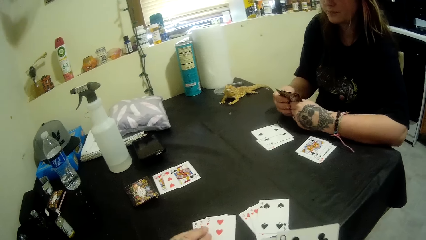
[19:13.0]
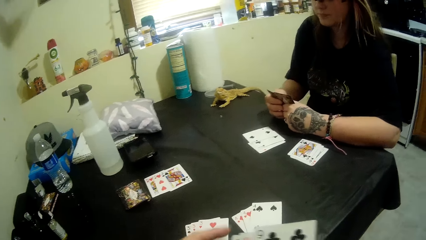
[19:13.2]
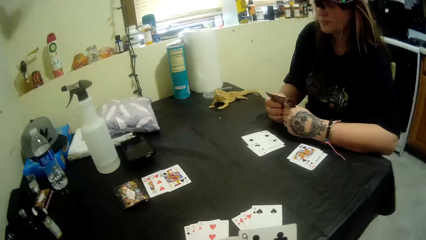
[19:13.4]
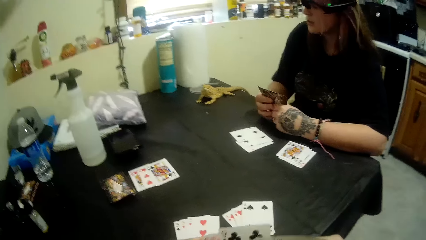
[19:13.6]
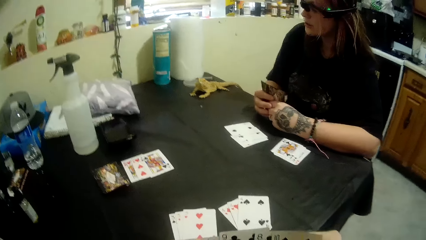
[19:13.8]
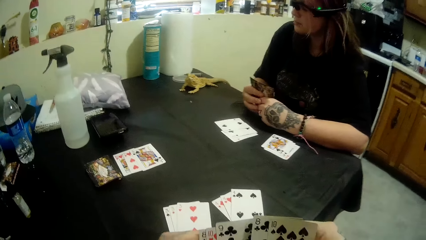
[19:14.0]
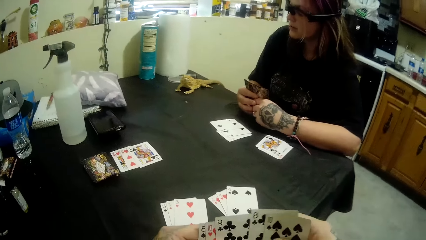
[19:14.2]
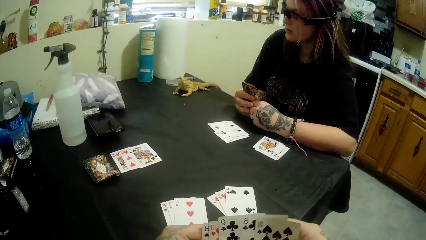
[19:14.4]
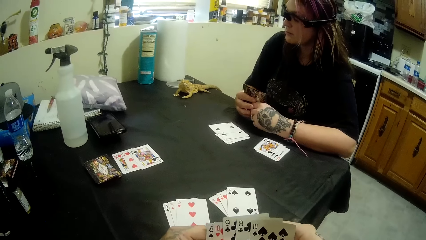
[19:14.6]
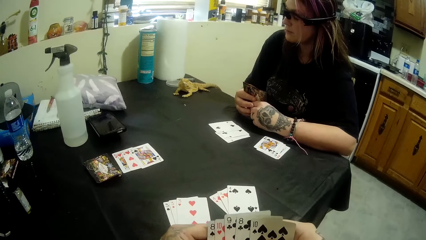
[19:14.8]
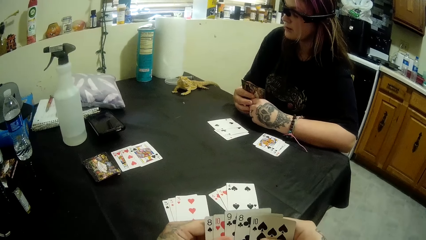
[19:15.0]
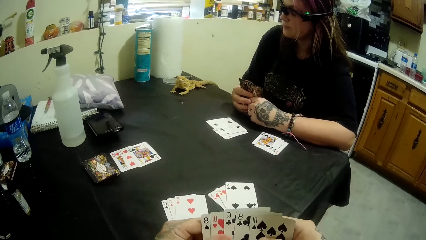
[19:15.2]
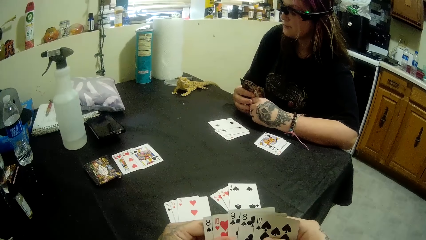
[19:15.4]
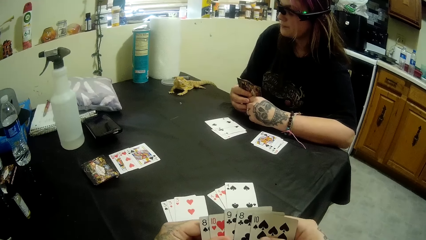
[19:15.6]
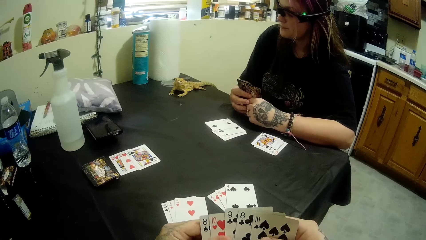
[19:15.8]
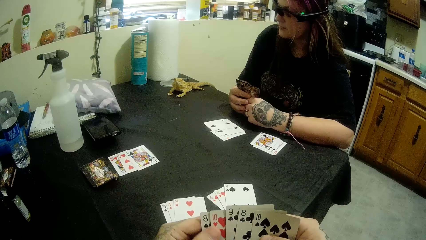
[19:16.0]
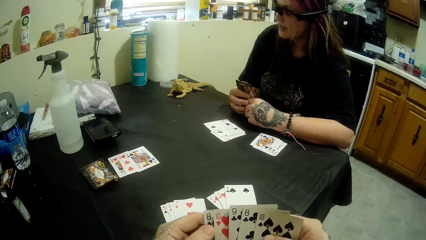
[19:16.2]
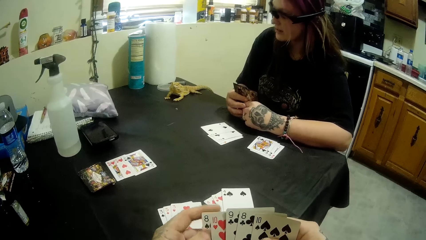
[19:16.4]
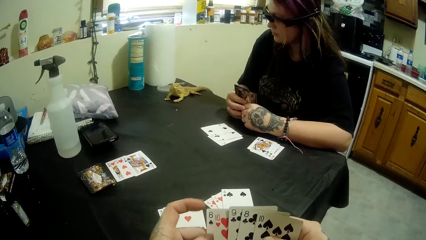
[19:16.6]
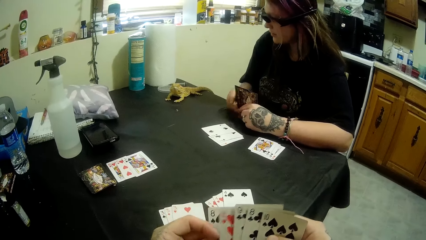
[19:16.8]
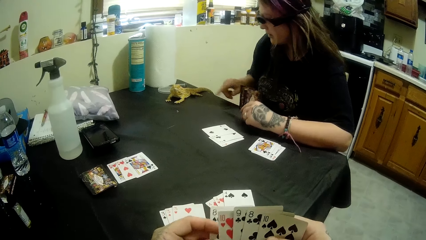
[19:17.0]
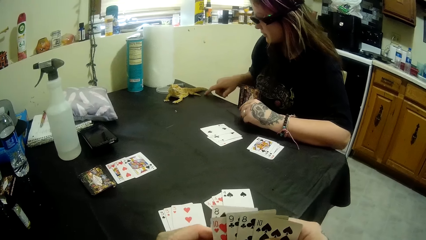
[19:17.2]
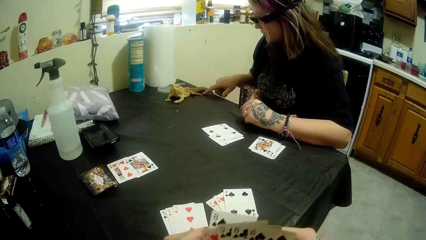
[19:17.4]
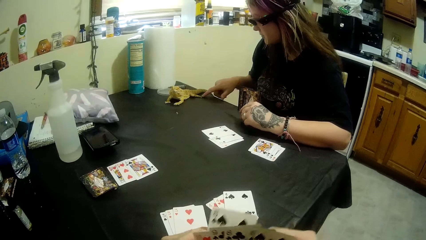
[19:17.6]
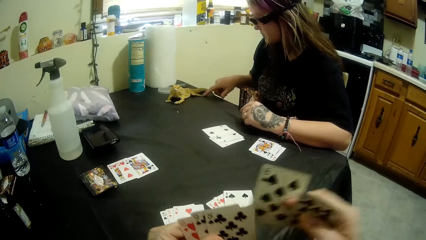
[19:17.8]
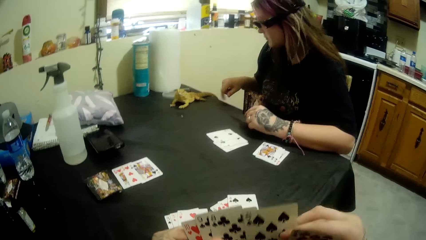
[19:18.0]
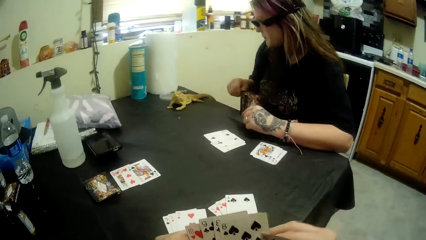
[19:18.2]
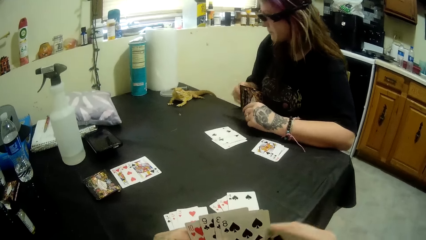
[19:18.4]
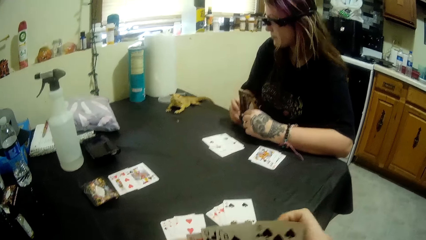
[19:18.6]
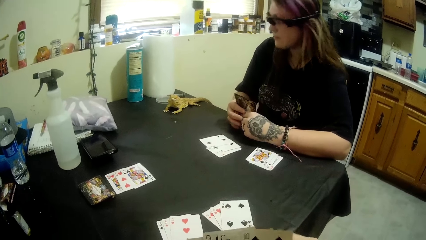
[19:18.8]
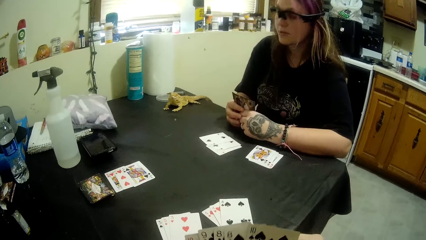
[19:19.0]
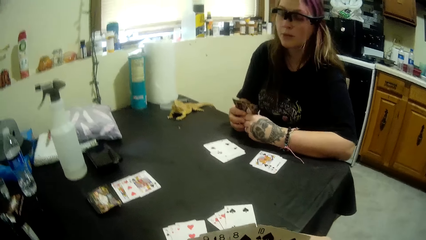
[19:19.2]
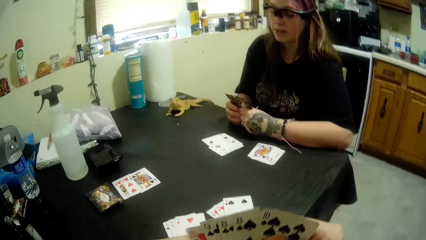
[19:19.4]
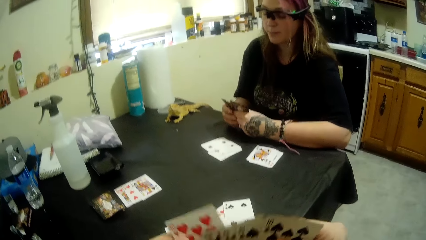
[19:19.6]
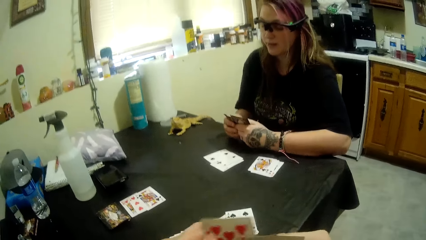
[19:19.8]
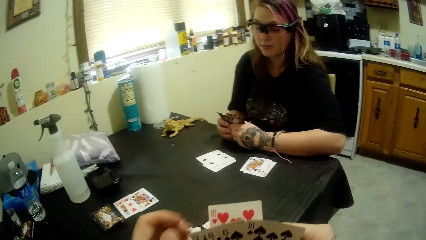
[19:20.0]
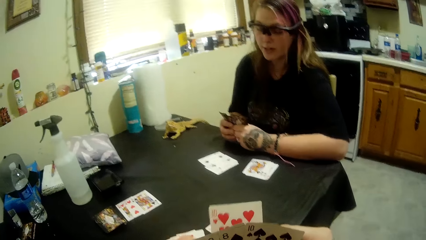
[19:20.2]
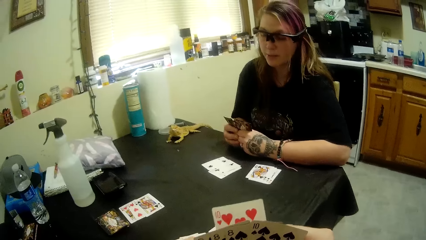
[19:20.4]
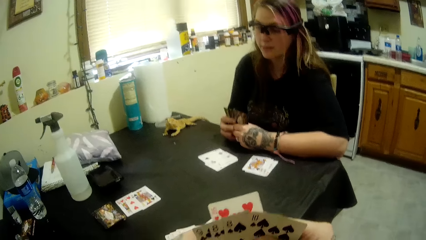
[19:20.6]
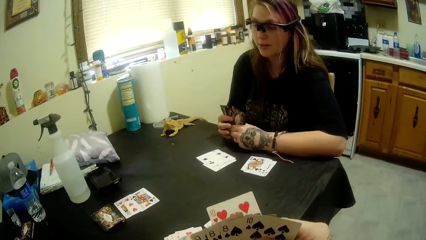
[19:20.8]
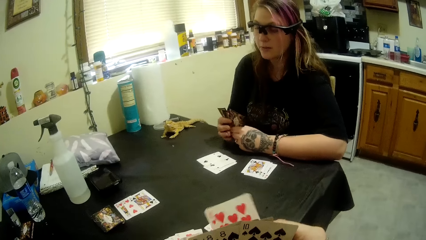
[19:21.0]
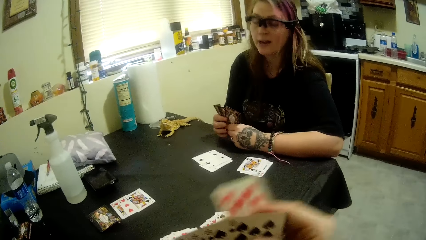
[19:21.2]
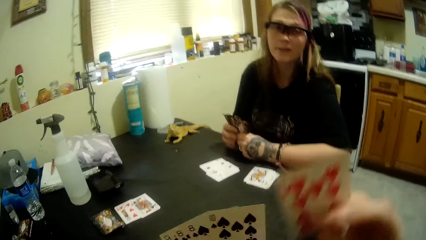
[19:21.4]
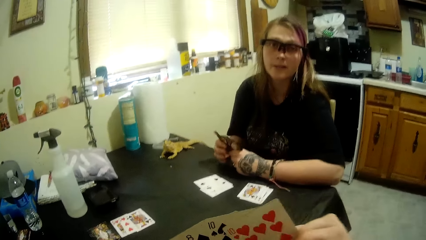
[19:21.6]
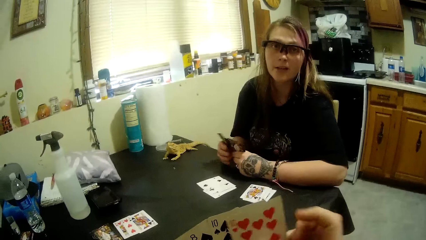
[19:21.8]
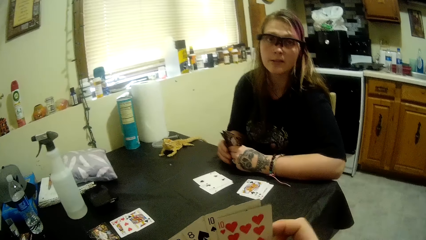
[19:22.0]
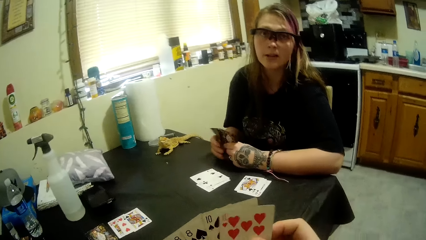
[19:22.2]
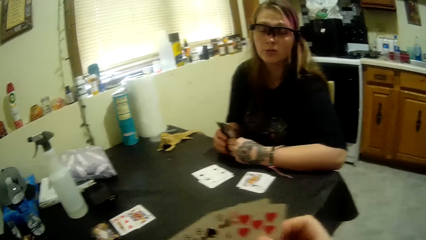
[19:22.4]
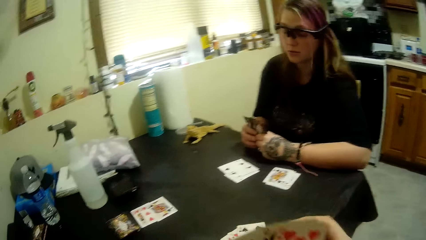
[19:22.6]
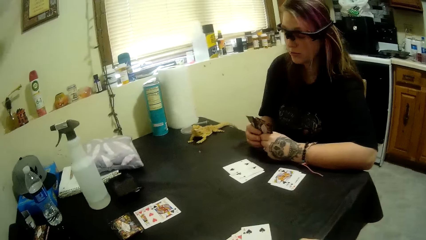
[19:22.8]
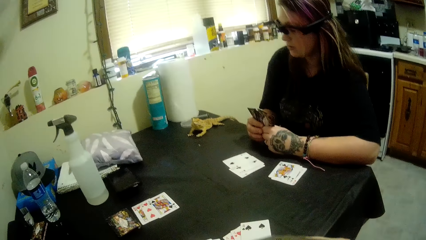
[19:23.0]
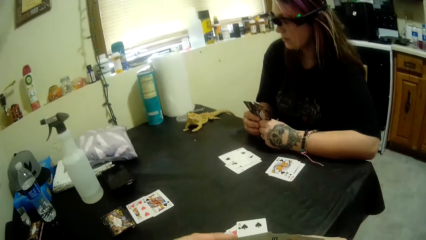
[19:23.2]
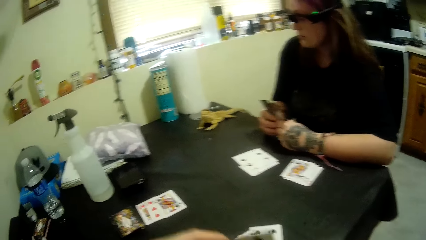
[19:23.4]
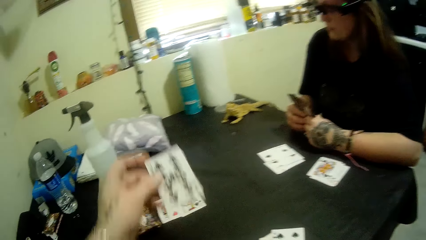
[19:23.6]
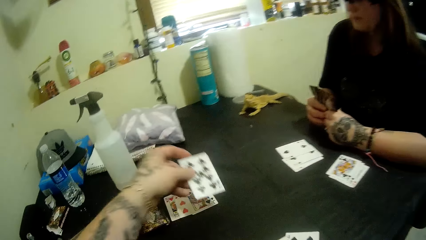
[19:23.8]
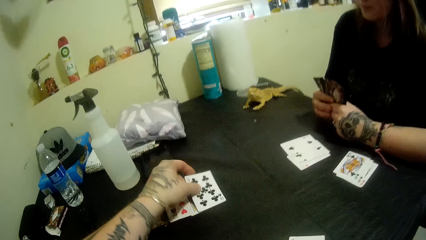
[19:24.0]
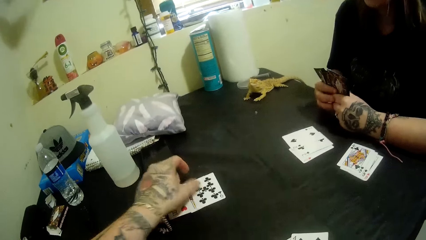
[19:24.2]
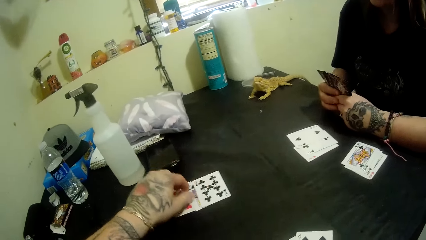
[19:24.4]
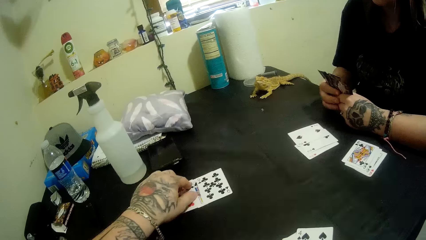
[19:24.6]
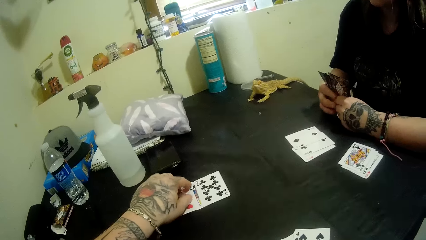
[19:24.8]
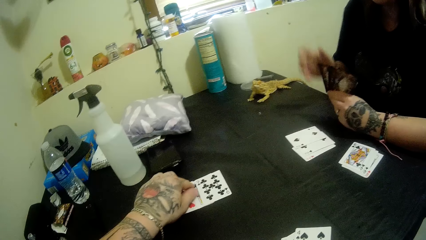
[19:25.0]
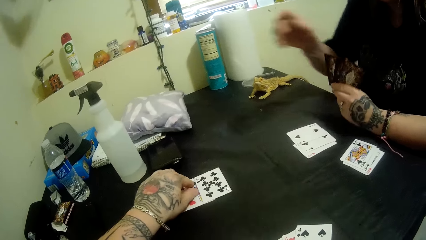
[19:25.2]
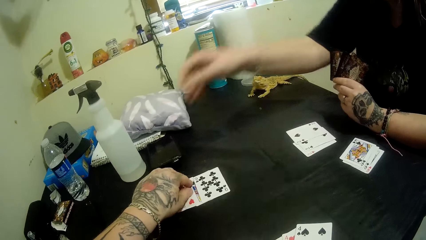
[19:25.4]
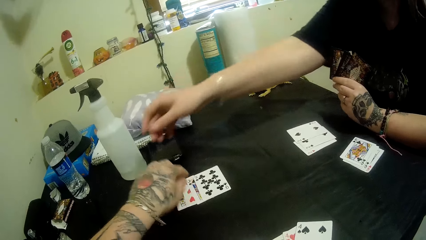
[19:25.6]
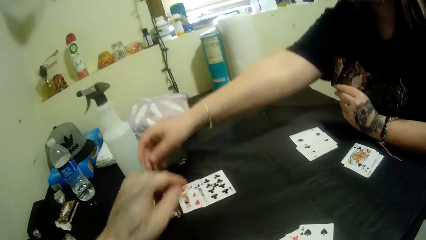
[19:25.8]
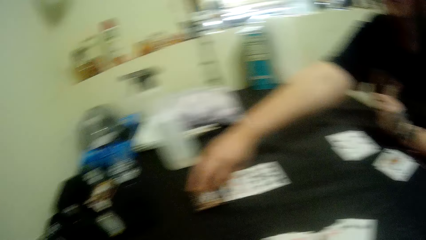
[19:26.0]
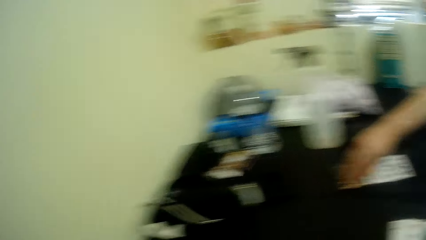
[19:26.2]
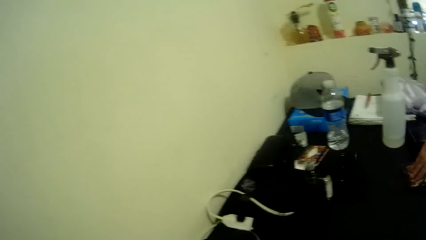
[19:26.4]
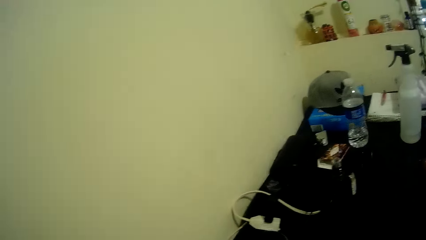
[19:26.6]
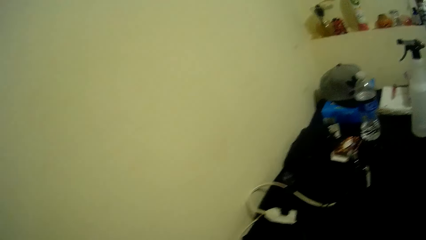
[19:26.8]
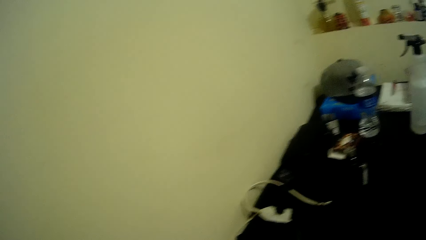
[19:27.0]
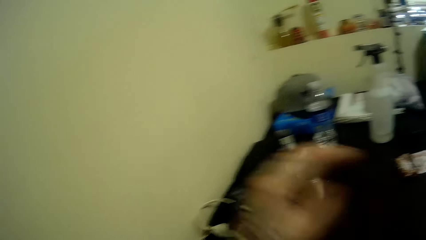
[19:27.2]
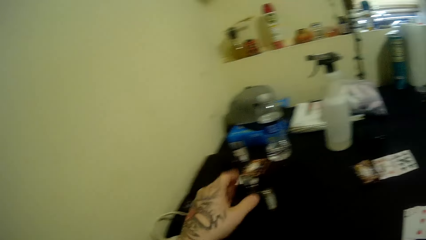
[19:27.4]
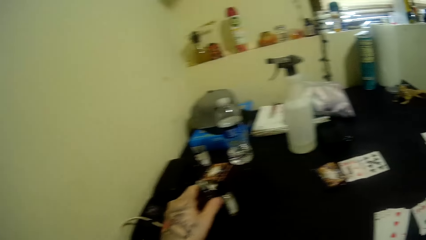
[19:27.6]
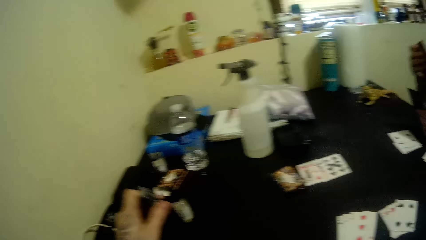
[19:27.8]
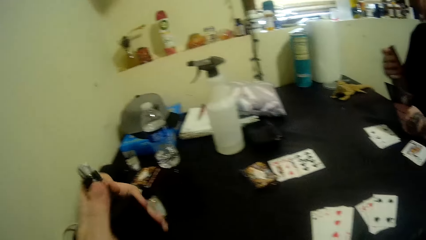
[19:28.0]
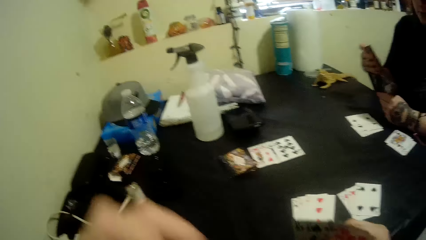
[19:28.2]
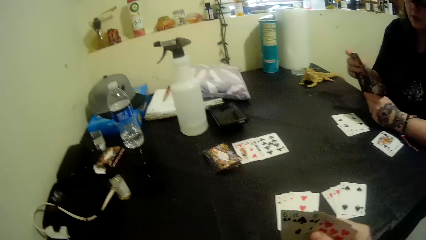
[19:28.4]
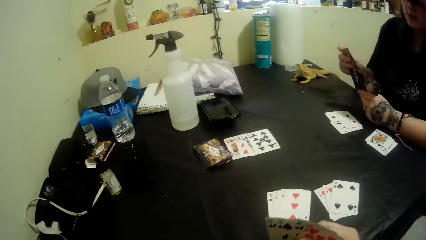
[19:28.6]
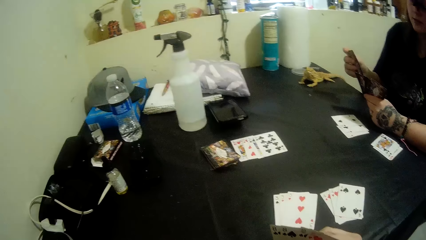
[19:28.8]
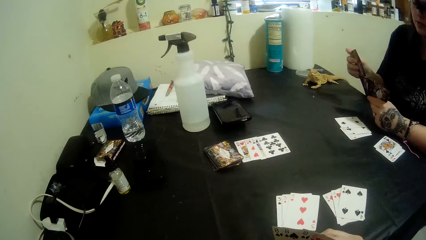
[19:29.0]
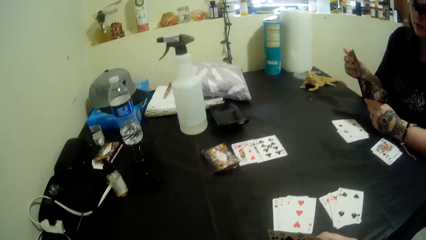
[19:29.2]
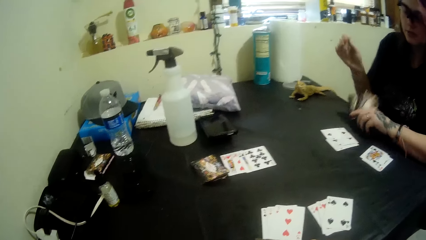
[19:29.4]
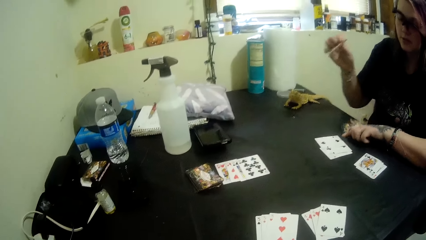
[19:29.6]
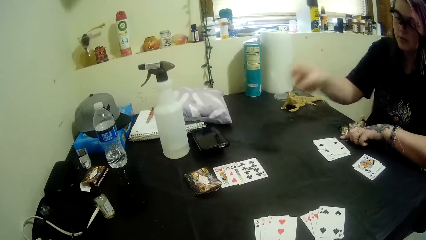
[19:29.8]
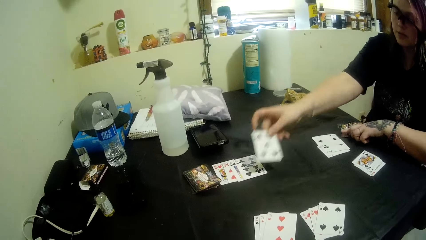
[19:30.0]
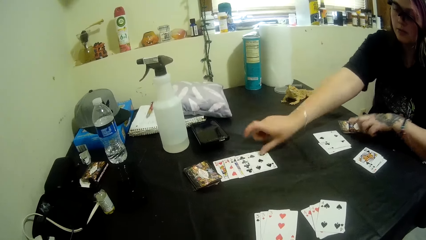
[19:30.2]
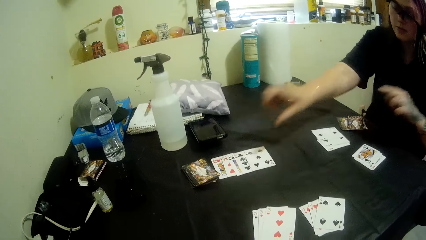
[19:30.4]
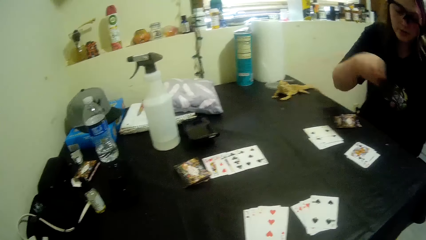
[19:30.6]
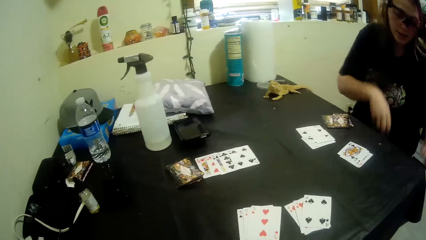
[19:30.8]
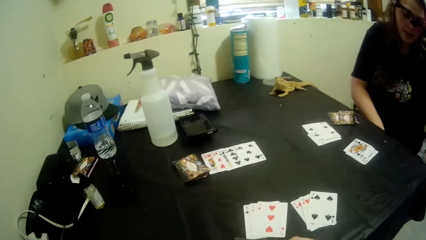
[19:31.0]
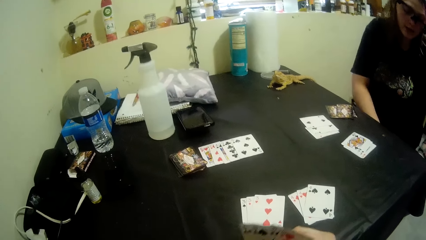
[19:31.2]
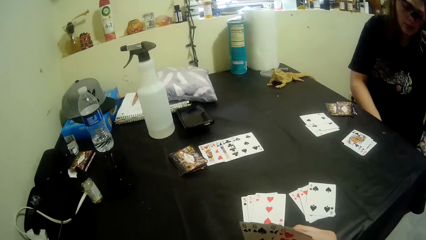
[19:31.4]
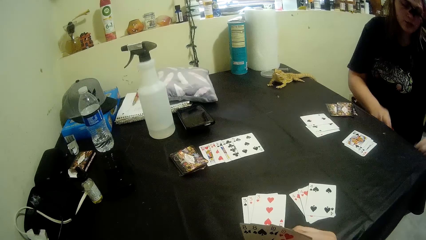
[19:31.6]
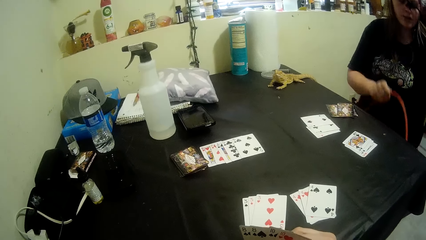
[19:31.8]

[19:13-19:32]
The camera wearer puts the 9 of clubs on the table. The lady picks a card. The camera wearer picks a card. They pick a bottle of oil. The lady drops the deck of cards on the table. The lady puts the 5 of spades on the table.
